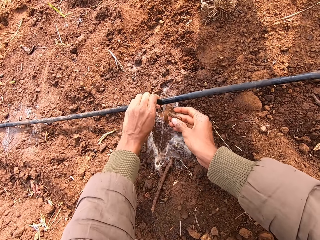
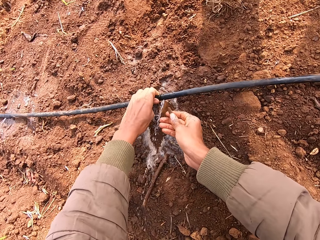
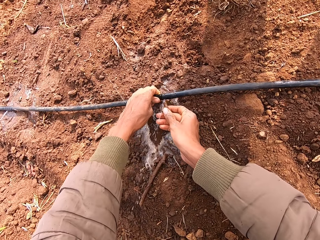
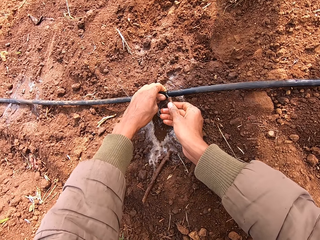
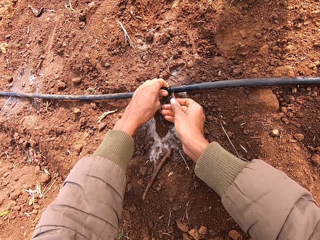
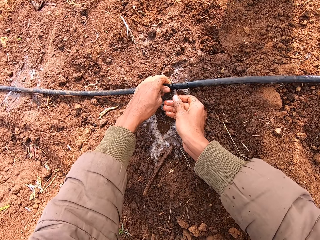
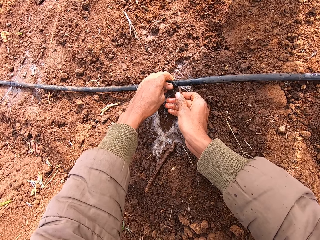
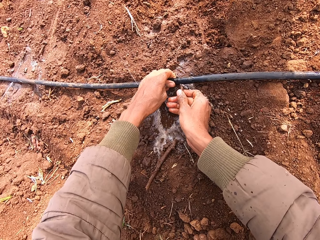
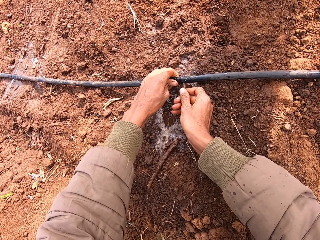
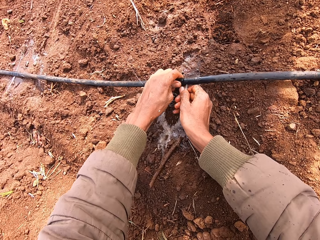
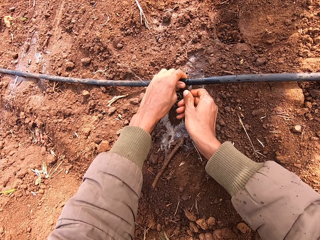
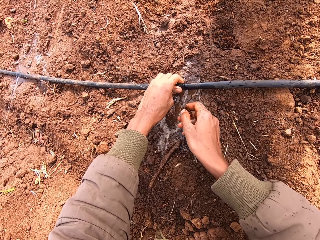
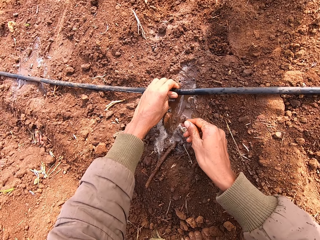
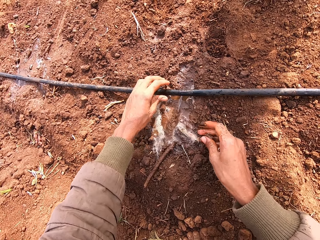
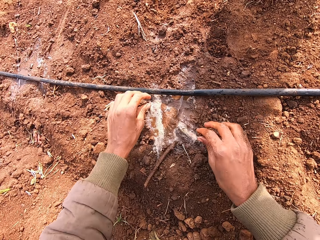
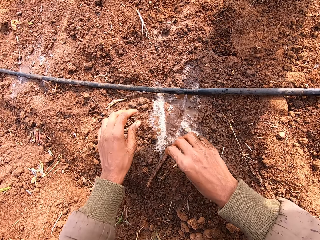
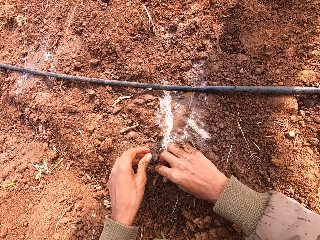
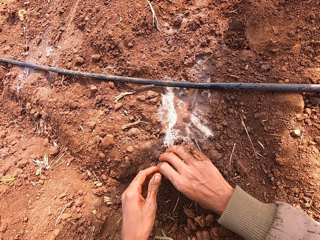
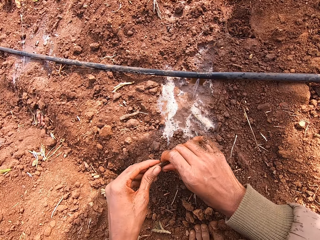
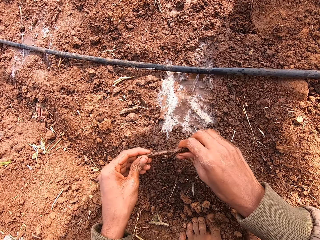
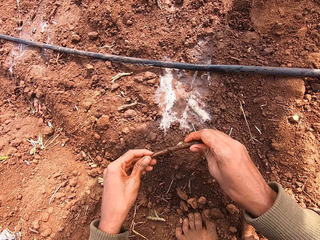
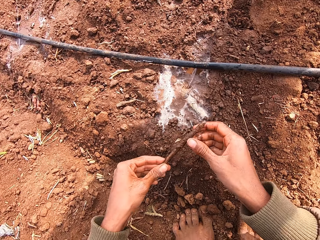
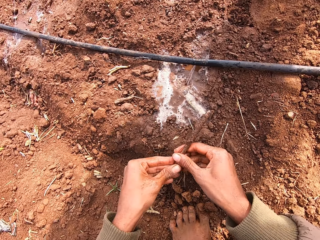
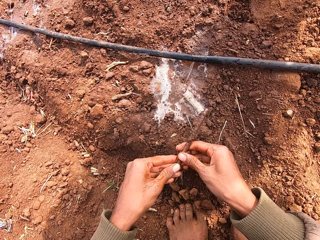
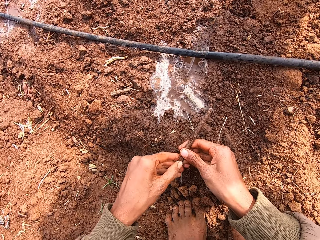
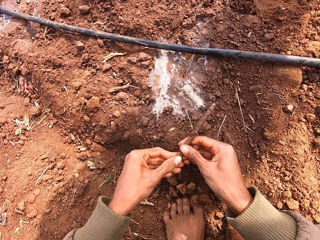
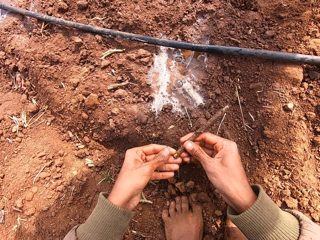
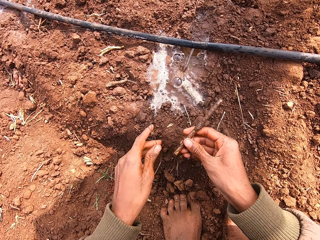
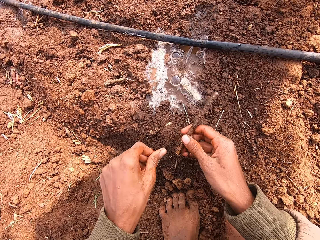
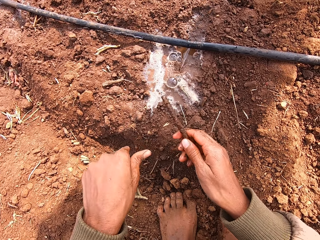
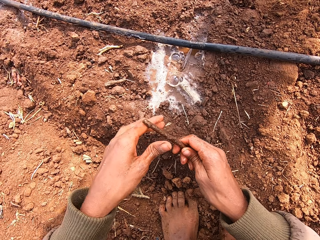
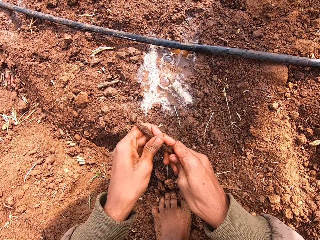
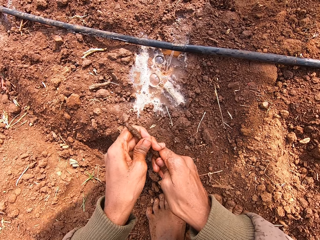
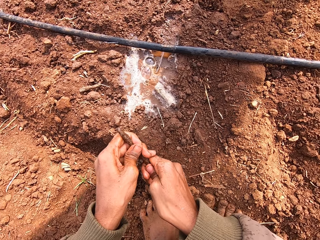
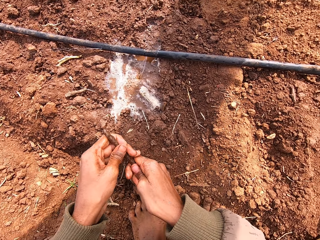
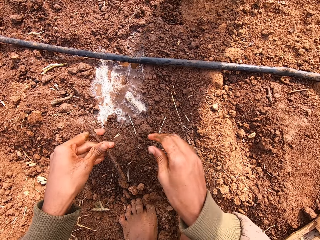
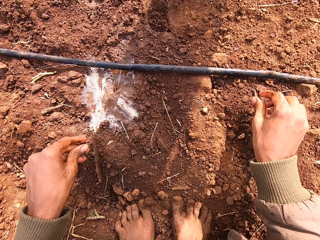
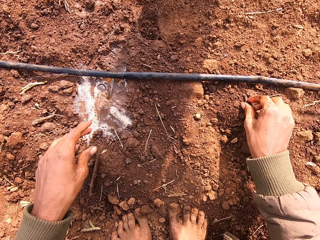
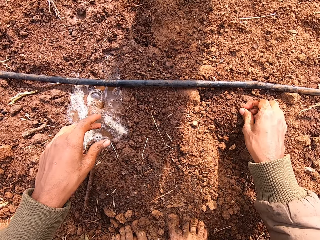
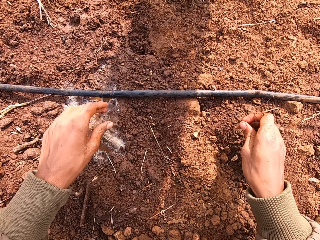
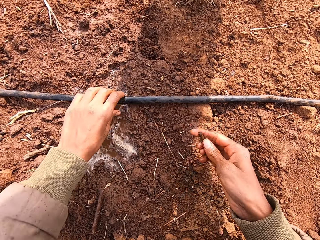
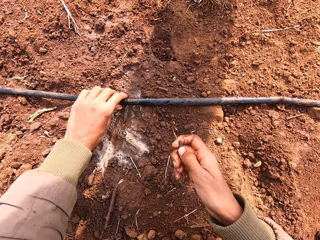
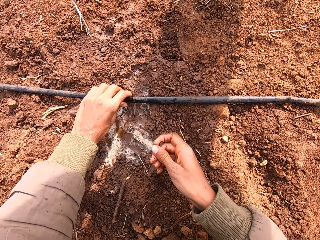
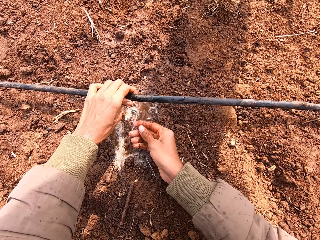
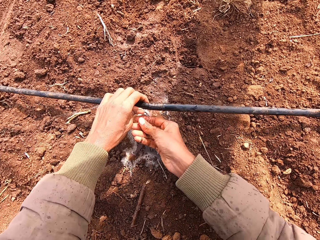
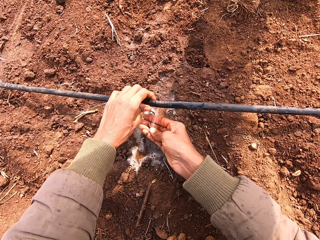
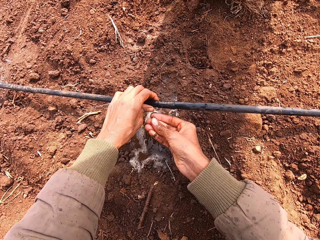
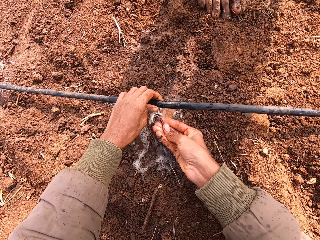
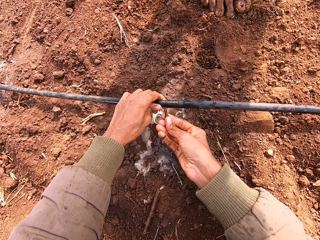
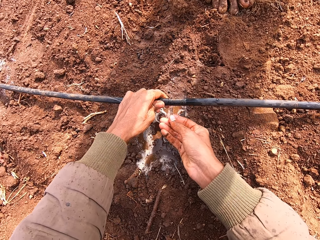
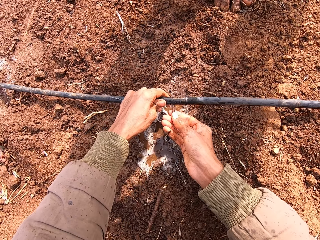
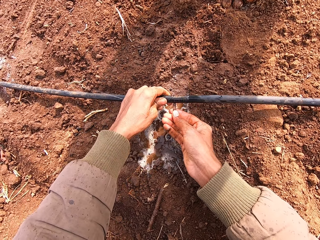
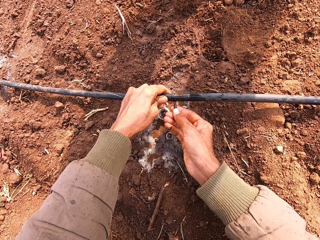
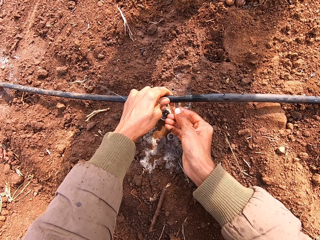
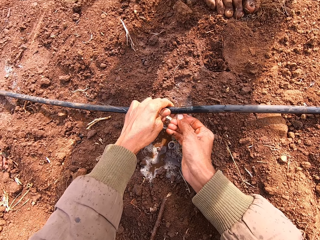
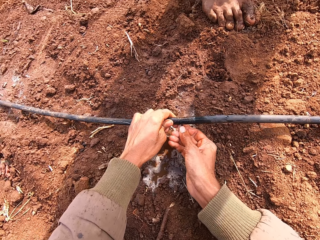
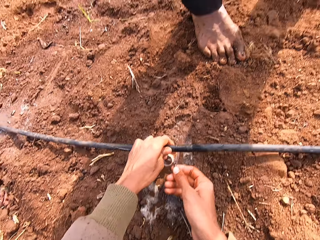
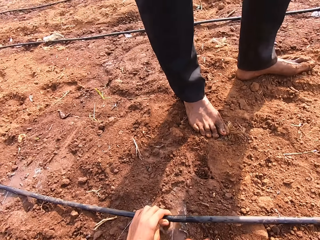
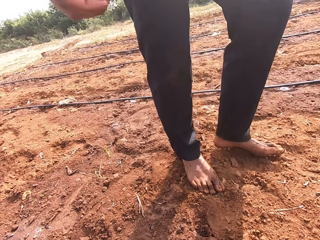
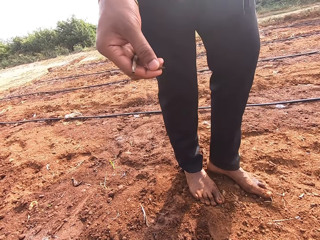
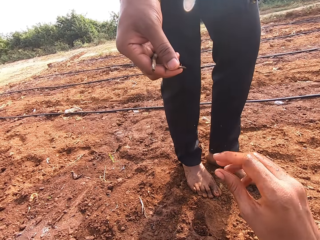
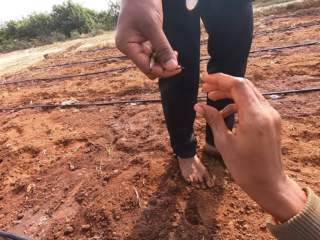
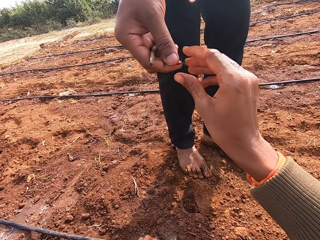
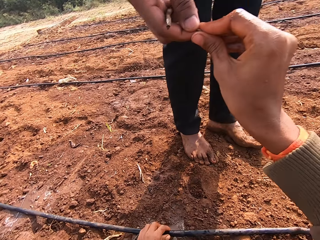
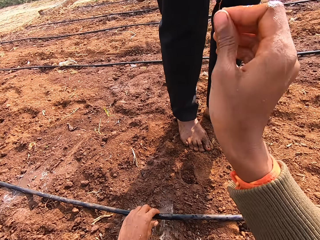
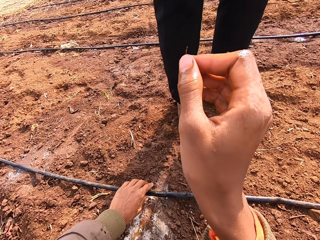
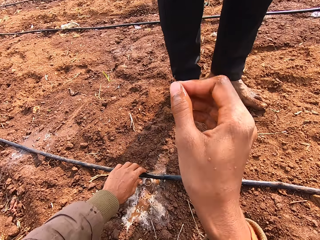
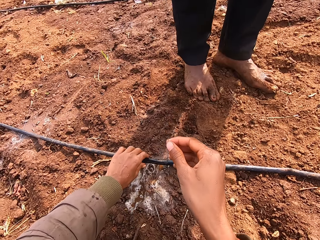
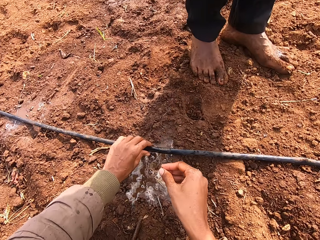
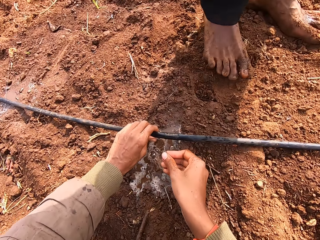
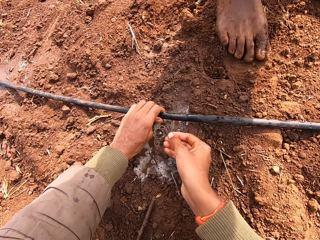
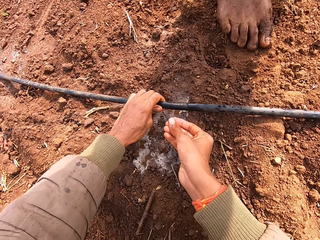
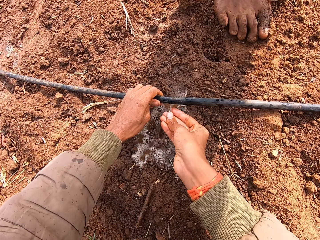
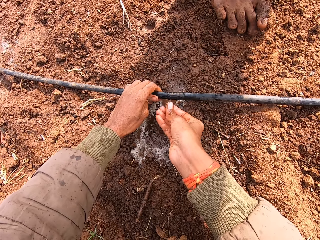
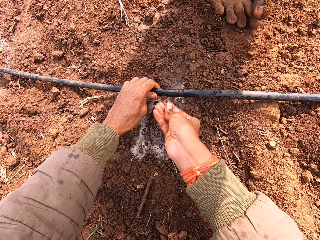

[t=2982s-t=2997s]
The camera wearer pulls up the pipe from the ground with his left hand. He inserts a stick into the pipe. He presses the stick in his right hand to the pipe in his left hand. He drops the piece of wood. He picks up a stick from the ground with both hands. He presses the stick with both hands. He drops the stick on the ground with his left hand. He picks up another stick from the ground with his right hand. He holds the leaking hose on the ground with his left hand. He touches the hole in the leaking hose in his left hand with the stick in his right hand. He places the piece of wood on the pipe with the right hand. He collects another stick from a man with his right hand.

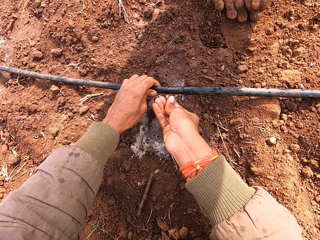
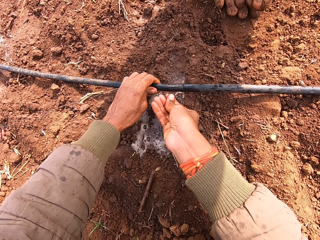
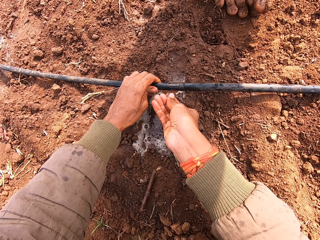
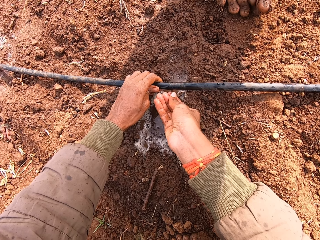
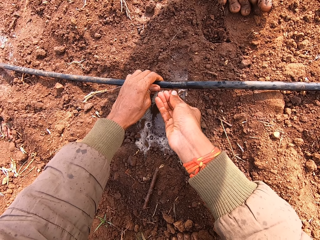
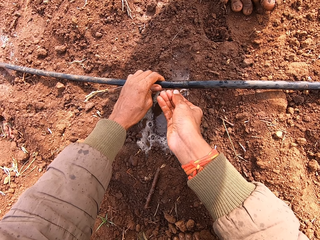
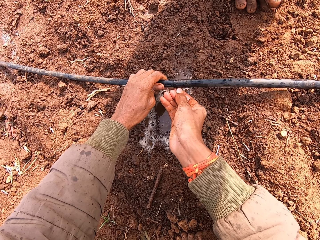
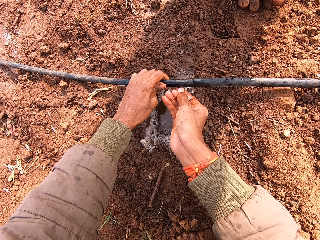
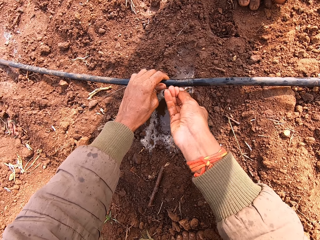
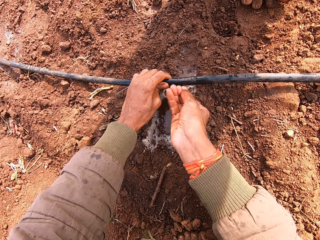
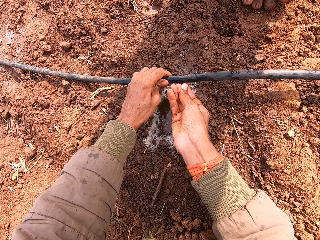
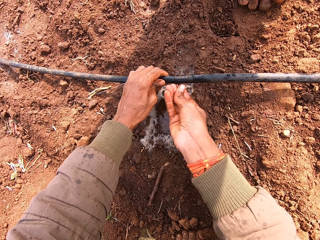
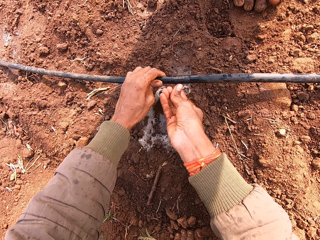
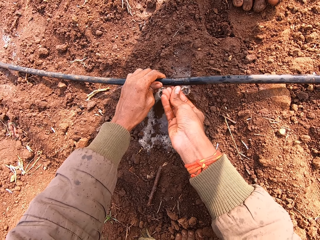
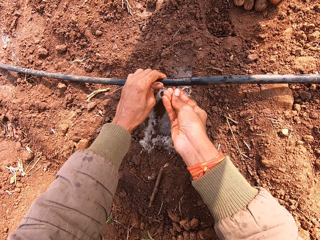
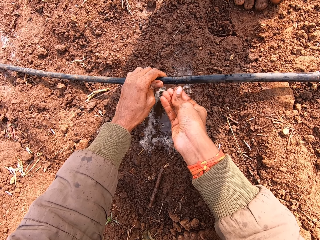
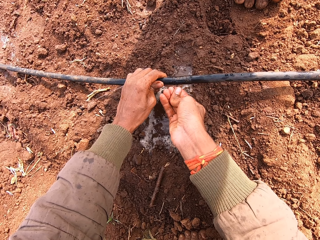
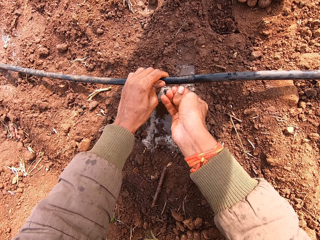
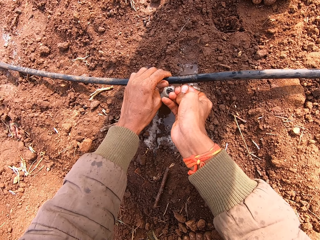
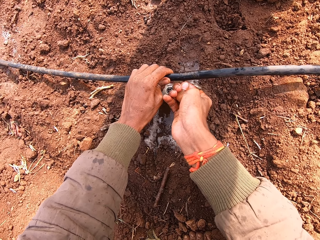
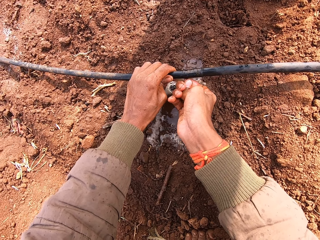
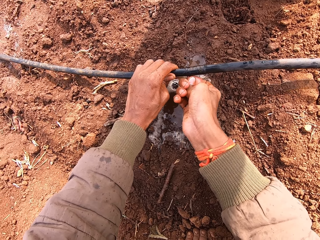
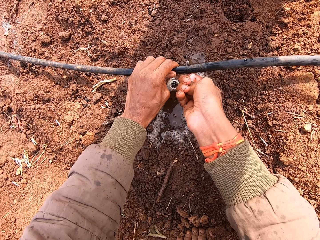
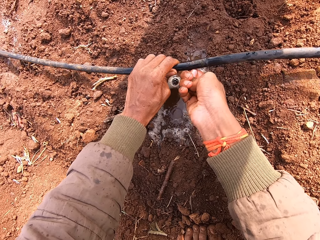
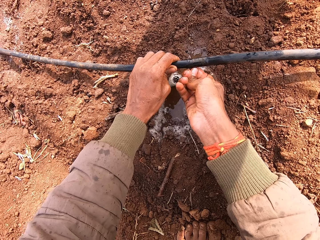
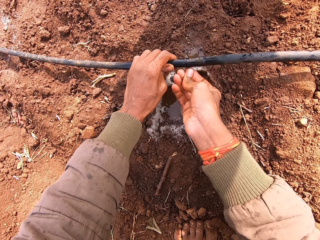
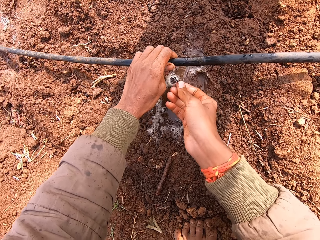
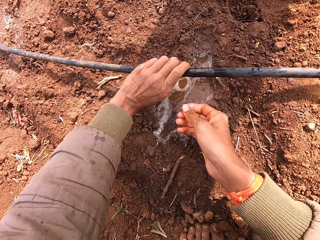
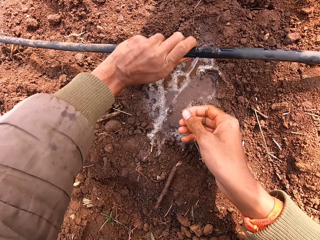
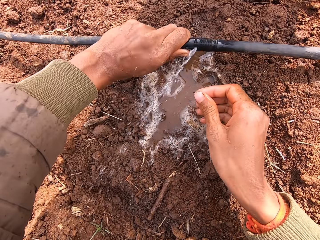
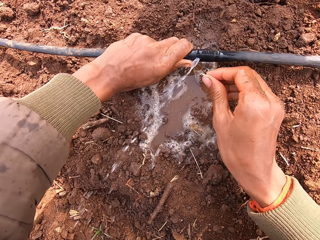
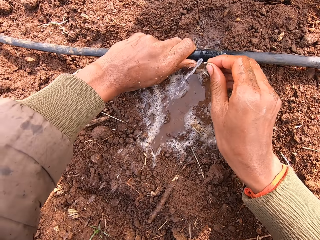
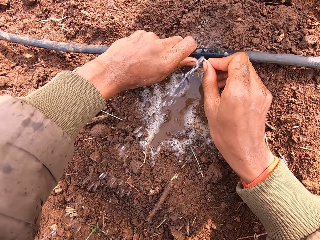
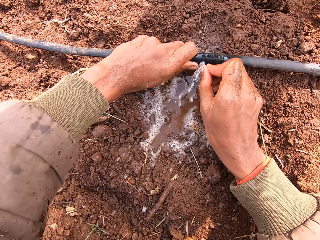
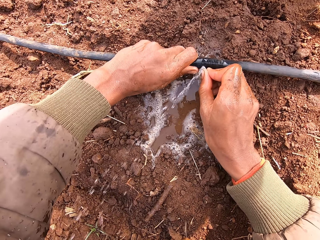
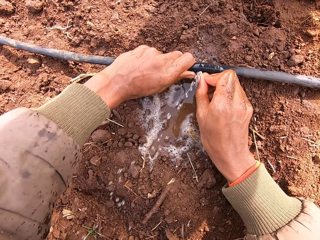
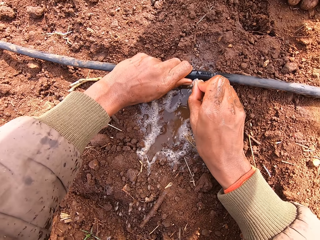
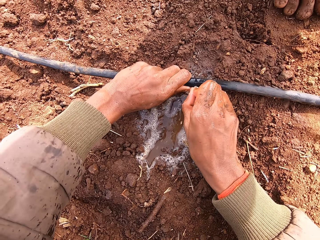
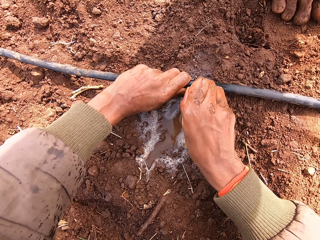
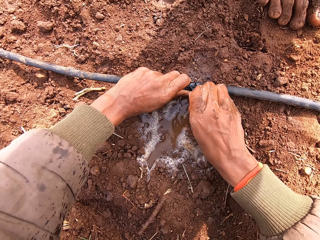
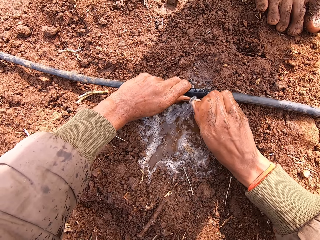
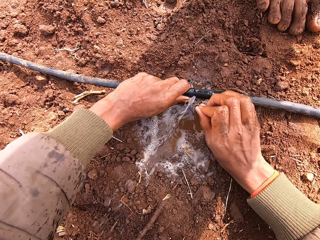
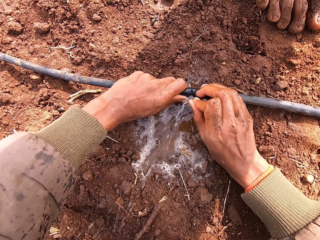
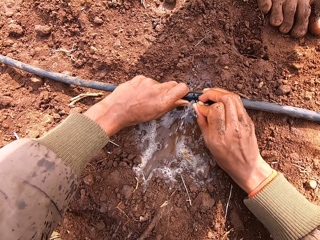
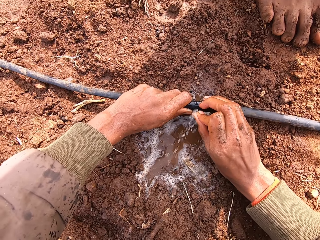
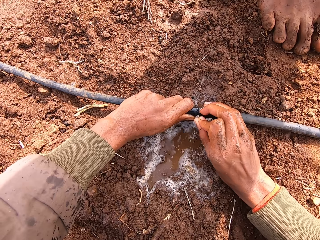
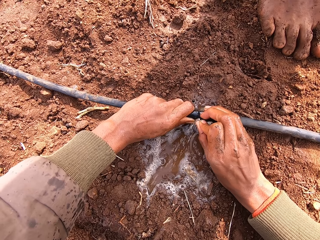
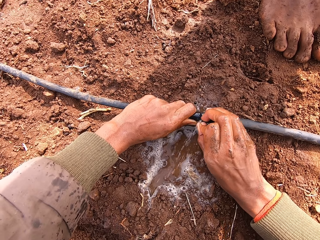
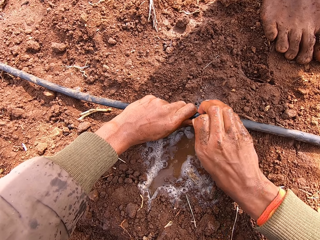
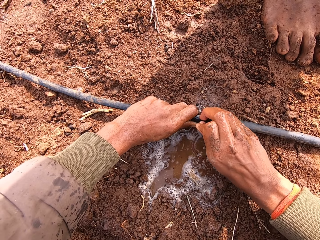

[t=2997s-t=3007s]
The camera wearer touches a hole in the leaking hose or pipe in his left hand with the stick in his right hand. He presses the stick on the pipe. He holds the pipe with the left hand. He touches the hole in the leaking hose in his left hand with the stick in his right hand. He presses the stick on the pipe.
